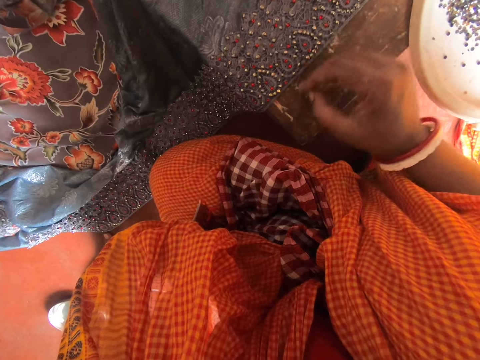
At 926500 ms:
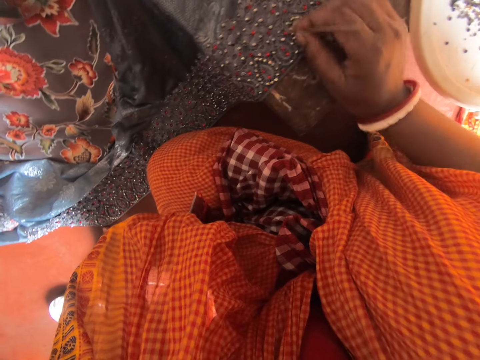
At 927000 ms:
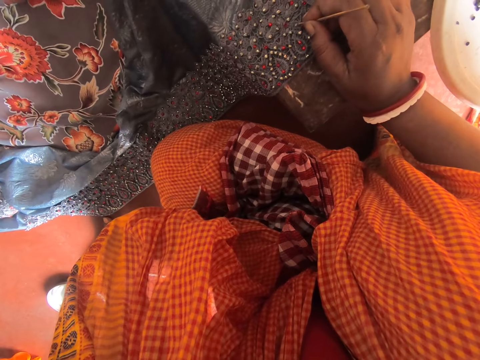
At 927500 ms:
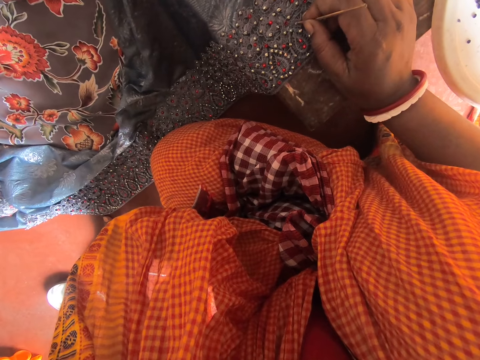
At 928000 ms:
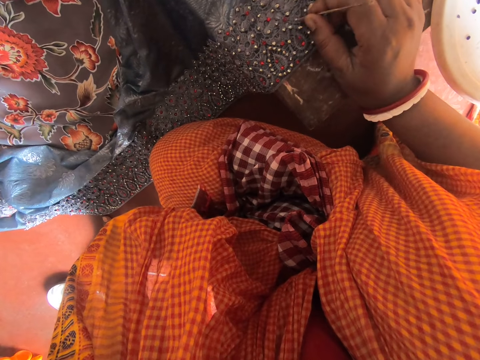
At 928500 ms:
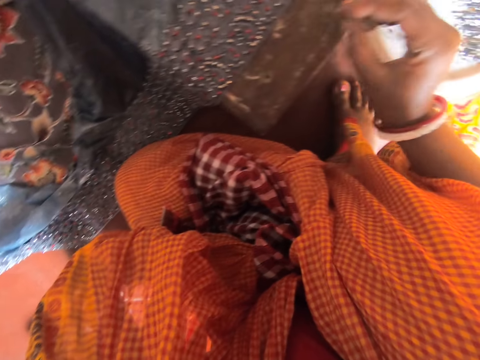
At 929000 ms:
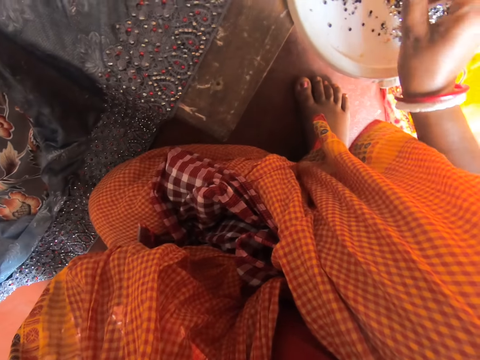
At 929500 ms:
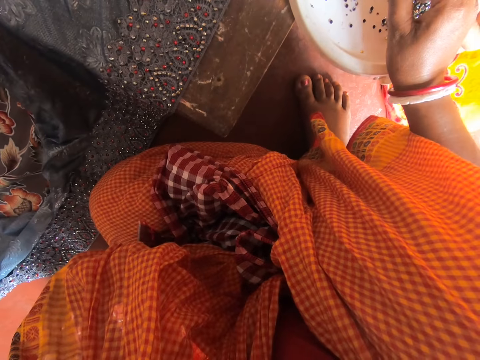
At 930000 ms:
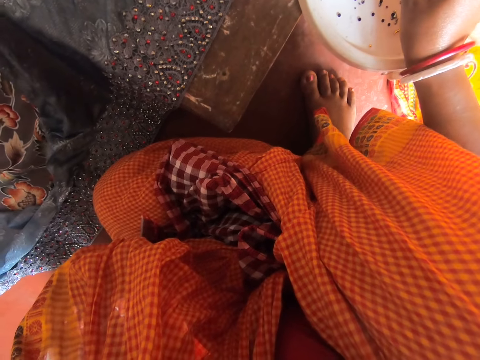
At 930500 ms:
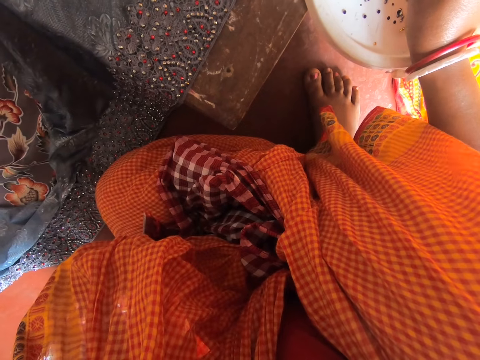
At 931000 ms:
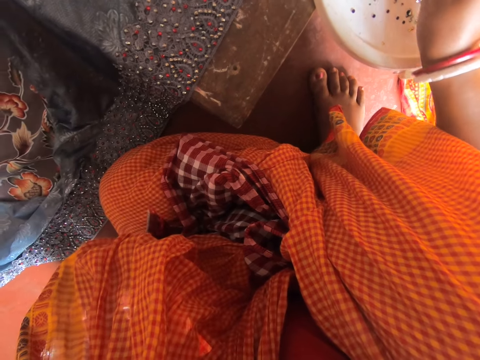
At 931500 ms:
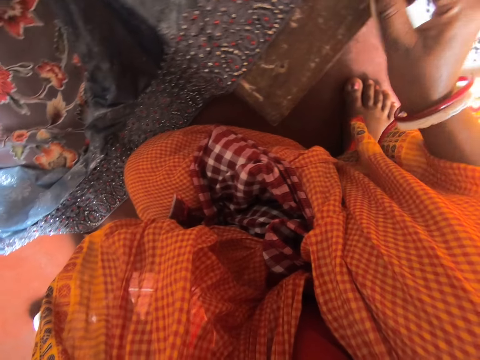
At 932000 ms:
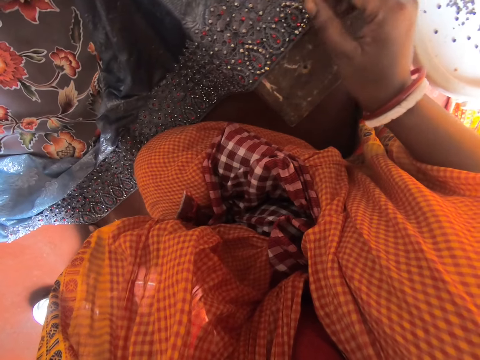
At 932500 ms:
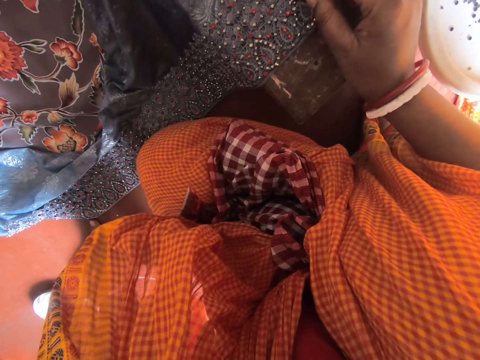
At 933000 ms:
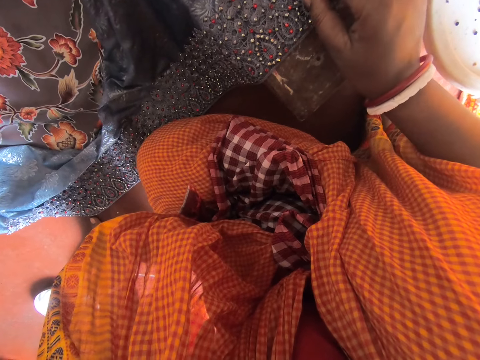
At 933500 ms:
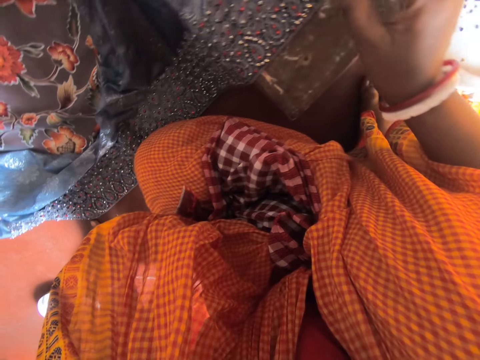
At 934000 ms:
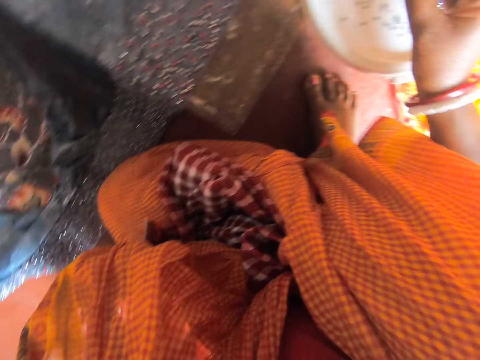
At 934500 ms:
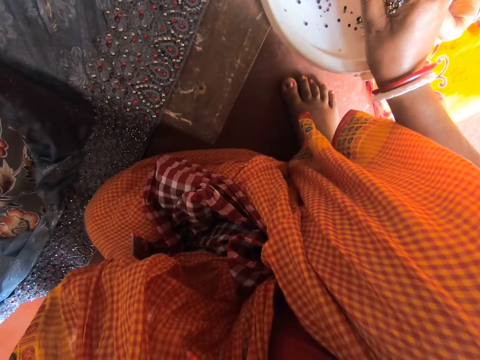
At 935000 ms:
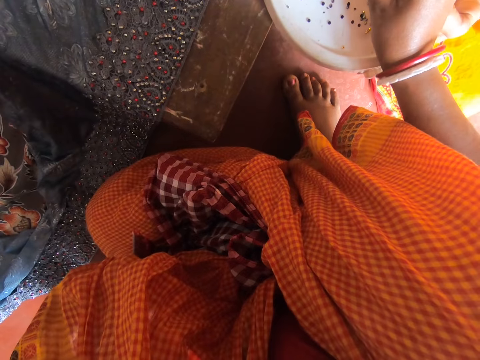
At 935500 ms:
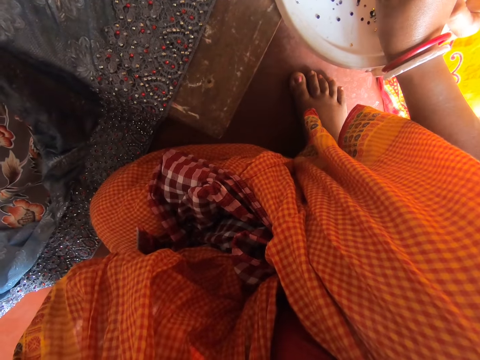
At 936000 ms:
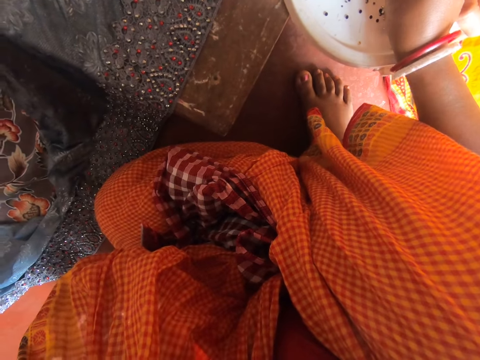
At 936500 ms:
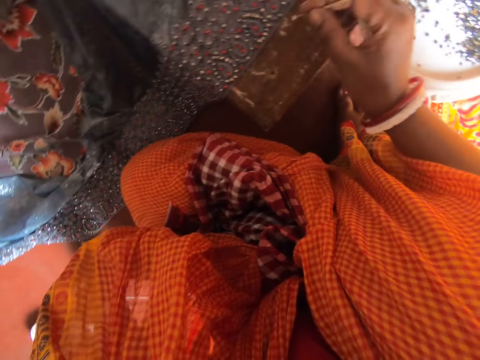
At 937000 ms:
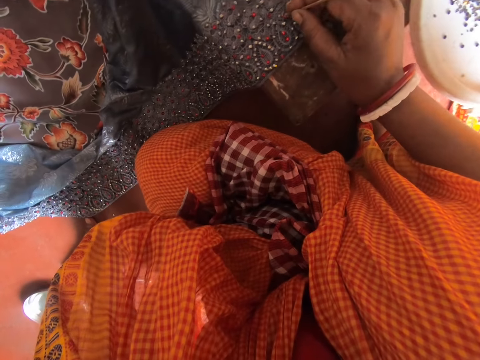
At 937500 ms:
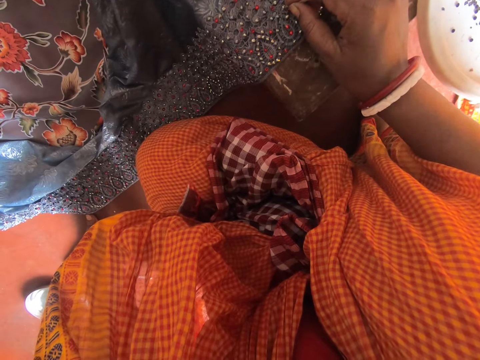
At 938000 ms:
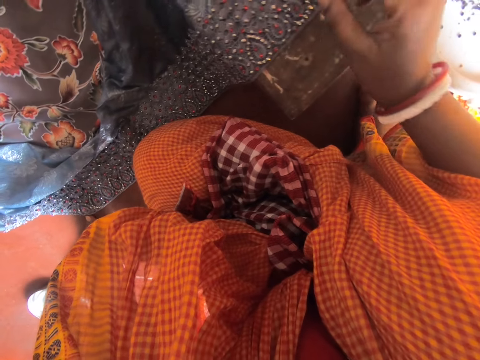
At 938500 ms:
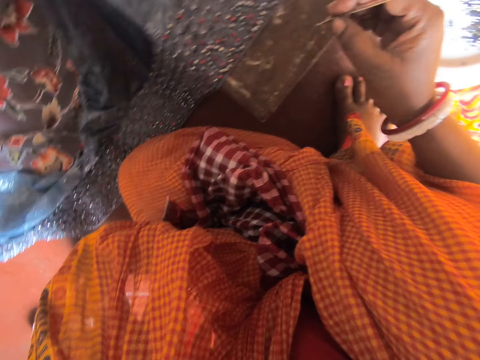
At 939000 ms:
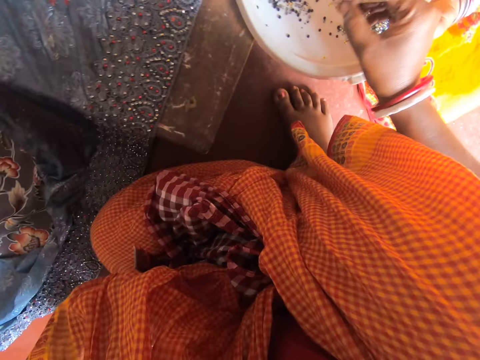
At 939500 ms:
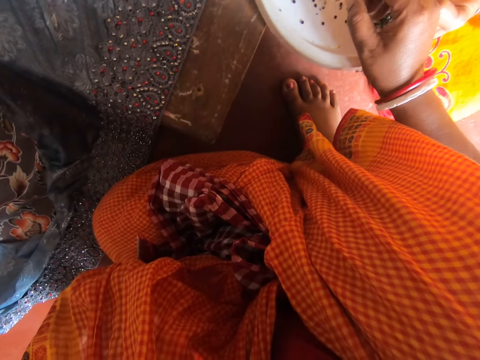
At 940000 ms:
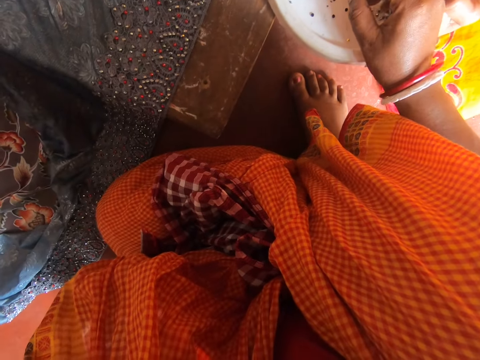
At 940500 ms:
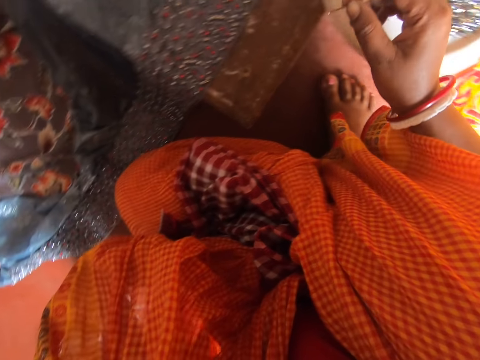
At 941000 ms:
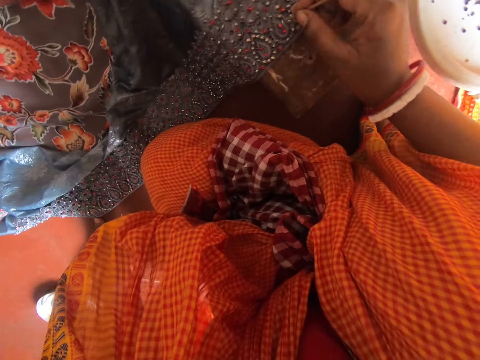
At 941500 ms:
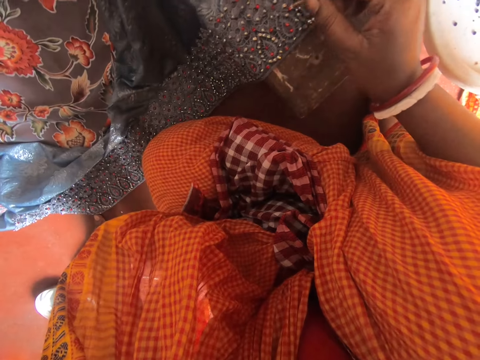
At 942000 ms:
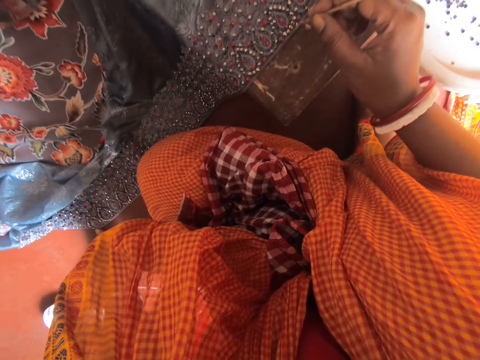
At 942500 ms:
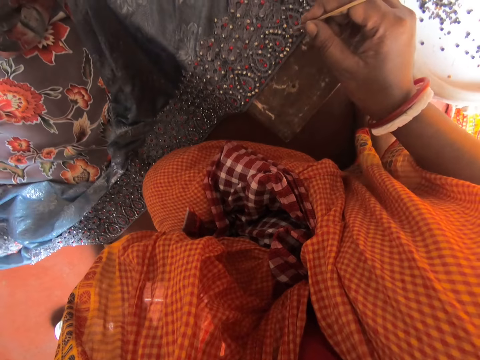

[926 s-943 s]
The camera wearer places the bead on the saree with the needle. They pick up the bead with the needle. They place the bead on the saree with the needle. They pick up the bead with the needle. They place the bead on the saree with the needle. They pick up the bead with the needle.

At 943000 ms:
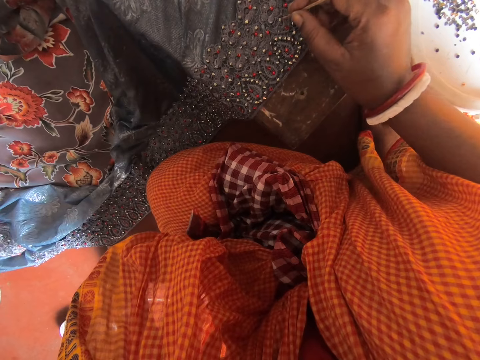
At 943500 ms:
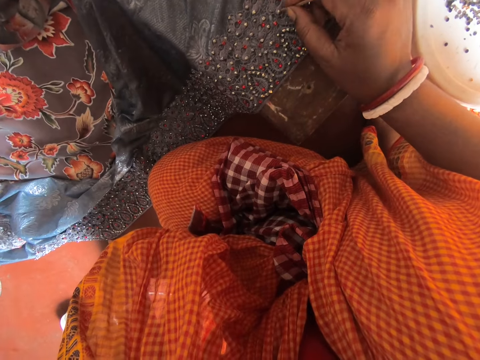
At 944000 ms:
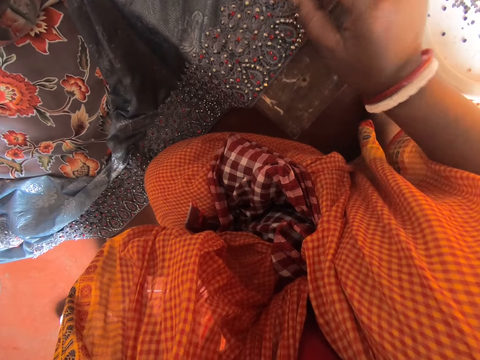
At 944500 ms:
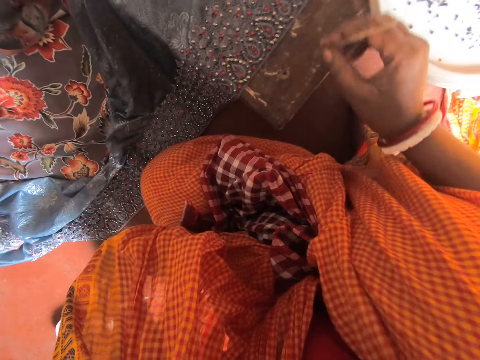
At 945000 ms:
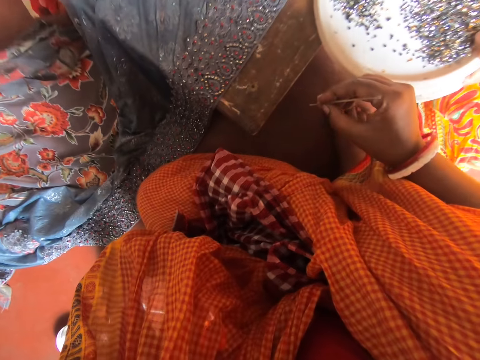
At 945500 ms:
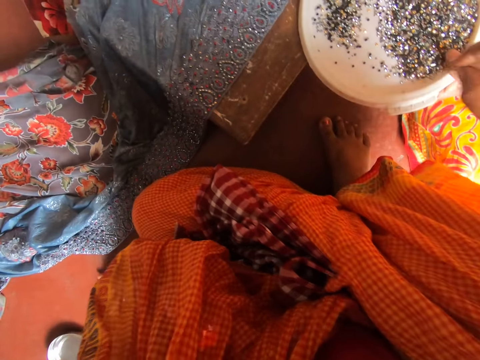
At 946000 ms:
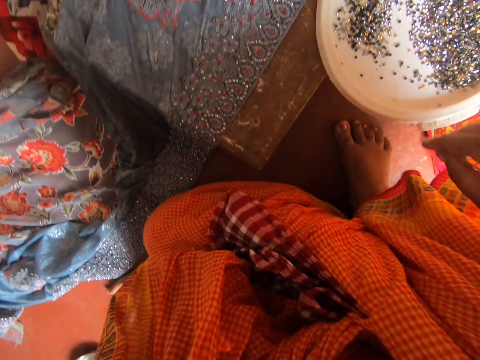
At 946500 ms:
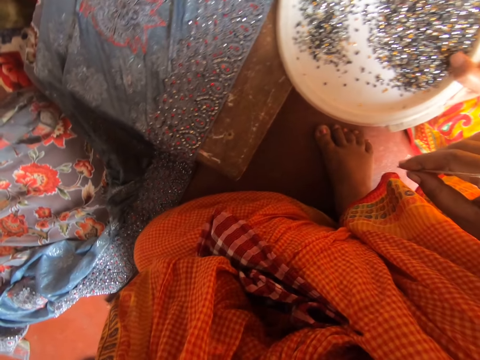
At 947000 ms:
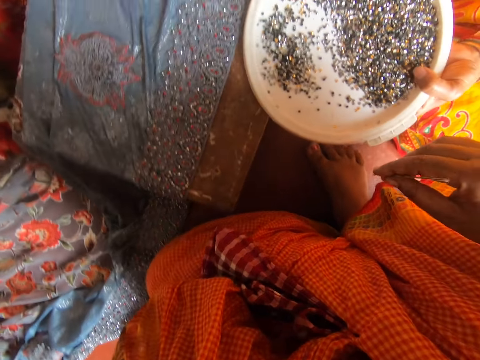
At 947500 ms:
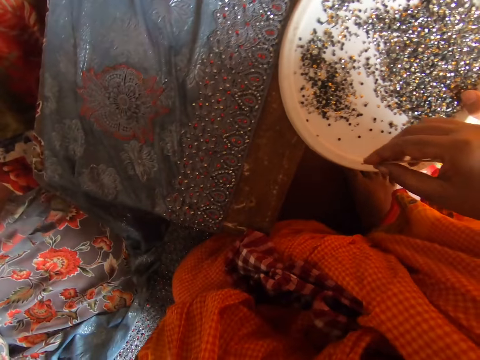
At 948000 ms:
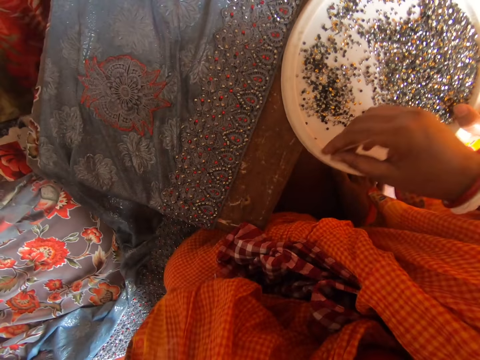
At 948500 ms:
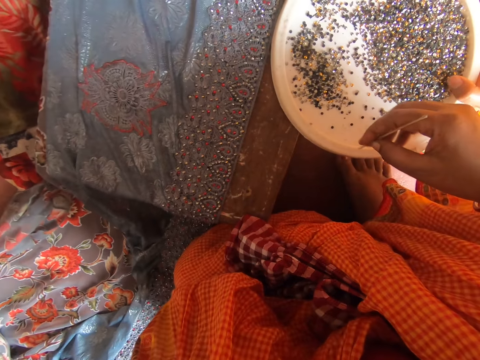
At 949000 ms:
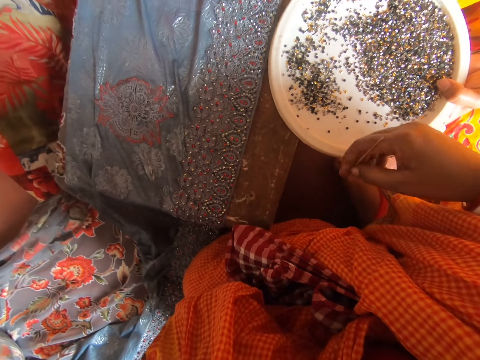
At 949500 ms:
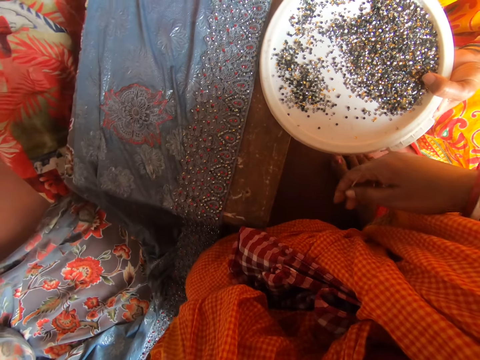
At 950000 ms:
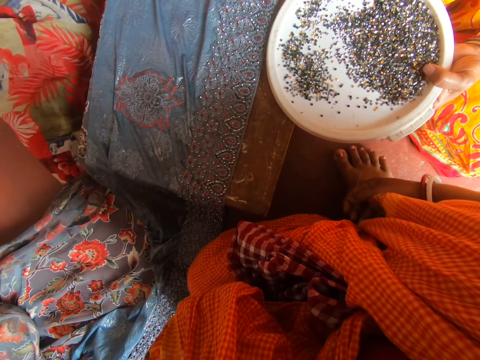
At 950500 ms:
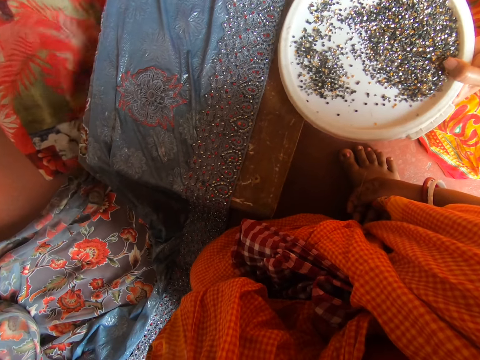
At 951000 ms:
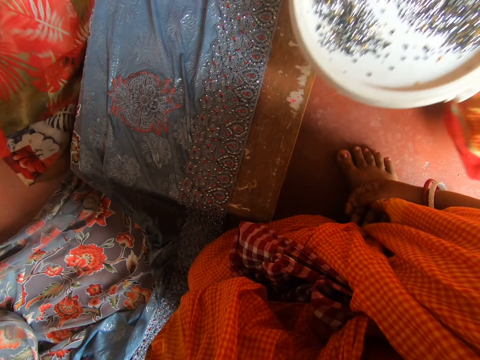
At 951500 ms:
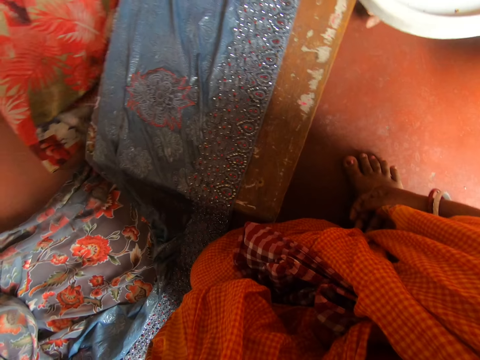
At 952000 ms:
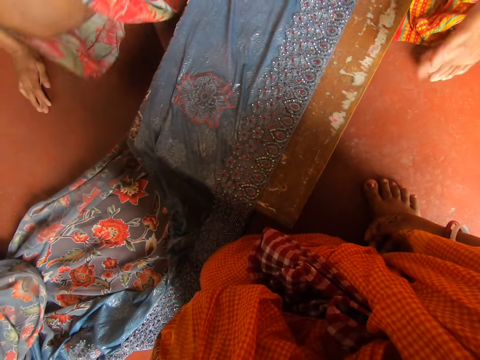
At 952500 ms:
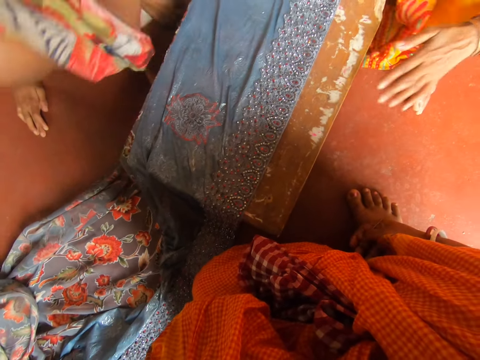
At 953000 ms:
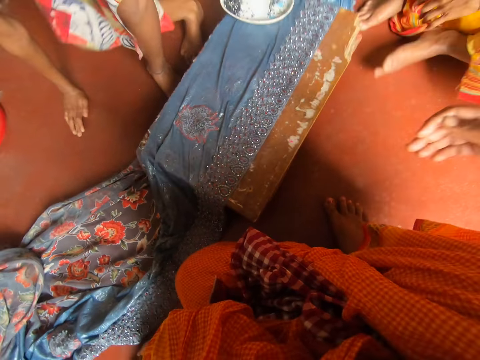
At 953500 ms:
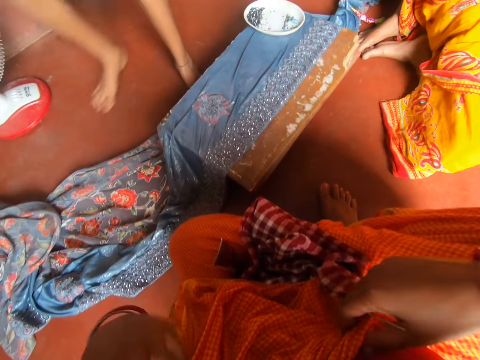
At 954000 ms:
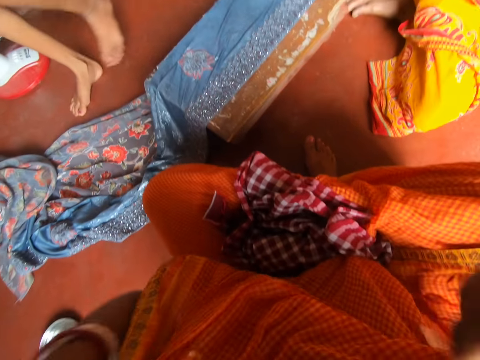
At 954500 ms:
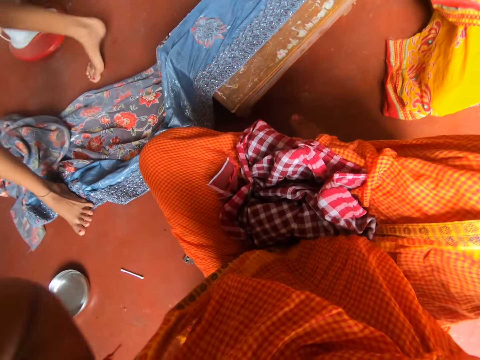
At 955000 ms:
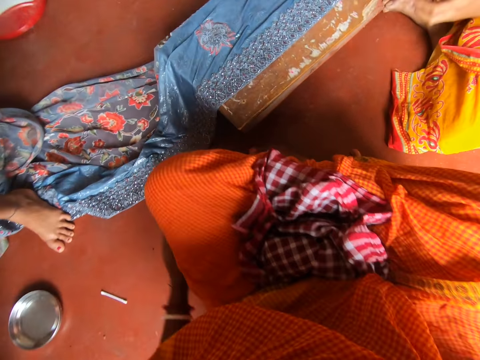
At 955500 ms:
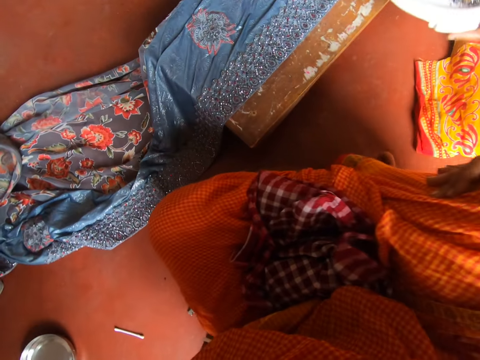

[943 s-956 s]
The camera wearer places the bead on the saree with the needle. She stares at the saree. She looks around. A woman talks to the camera wearer and another woman. The other woman picks up the lid or tray with beads and adjusts her position. The other woman talks to the camera wearer and the first woman. The first woman stands up. The other woman hits the stool with her hand and adjusts her position. The first woman talks to the camera wearer and the other woman, walks away from the camera wearer, and talks to the camera wearer and the other woman. The camera wearer looks around. She adjusts her position.
